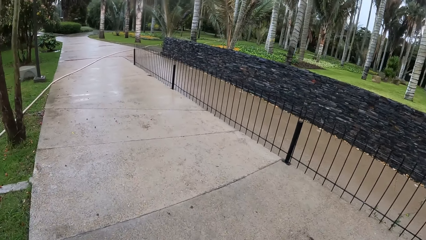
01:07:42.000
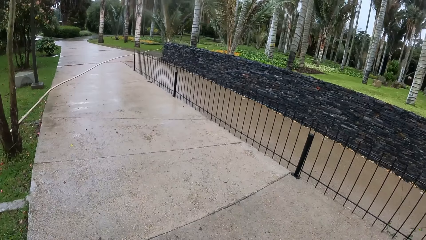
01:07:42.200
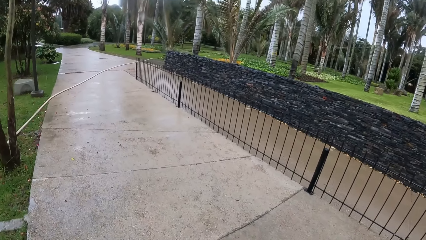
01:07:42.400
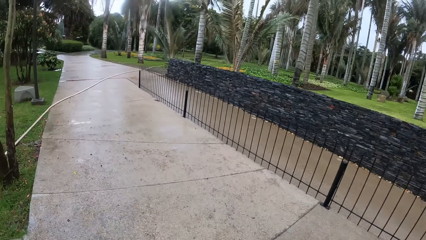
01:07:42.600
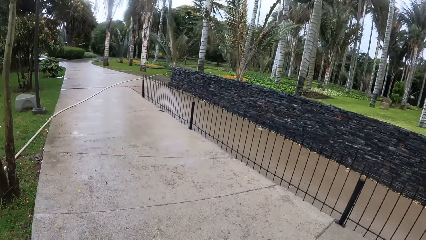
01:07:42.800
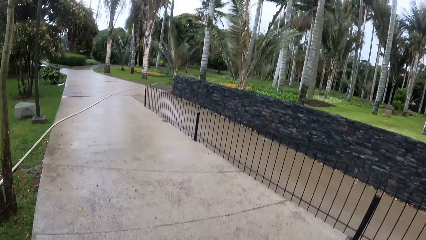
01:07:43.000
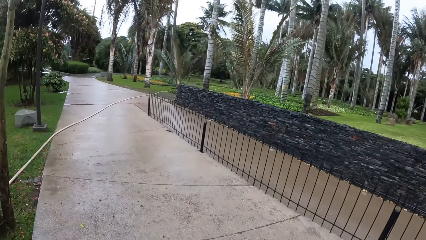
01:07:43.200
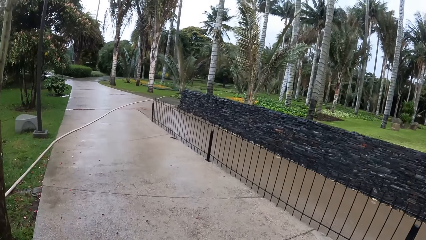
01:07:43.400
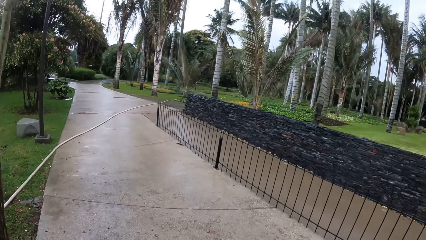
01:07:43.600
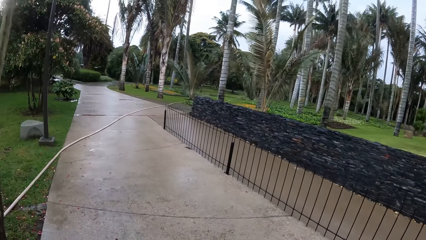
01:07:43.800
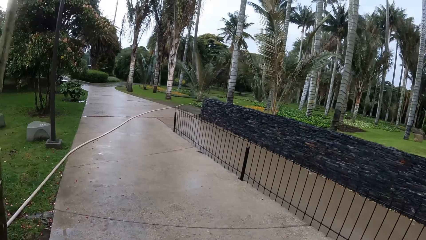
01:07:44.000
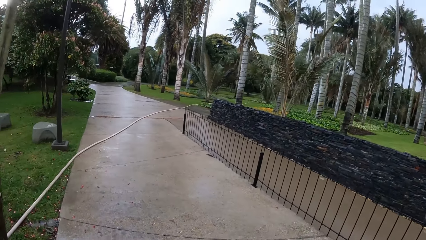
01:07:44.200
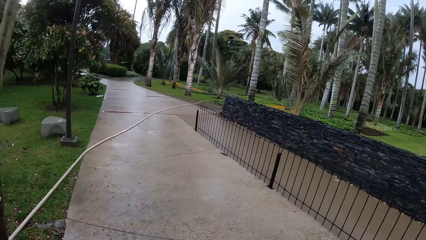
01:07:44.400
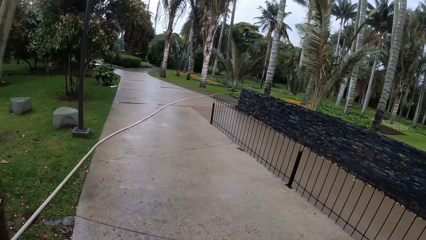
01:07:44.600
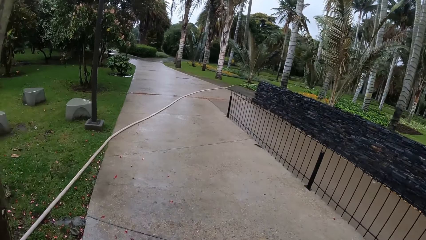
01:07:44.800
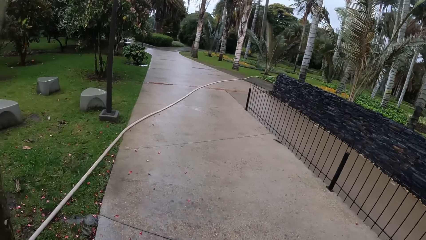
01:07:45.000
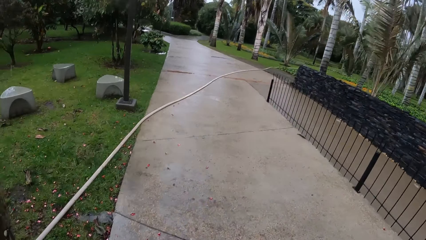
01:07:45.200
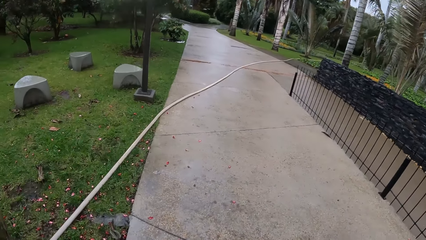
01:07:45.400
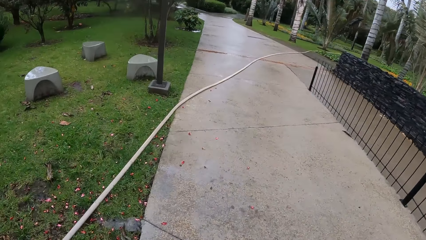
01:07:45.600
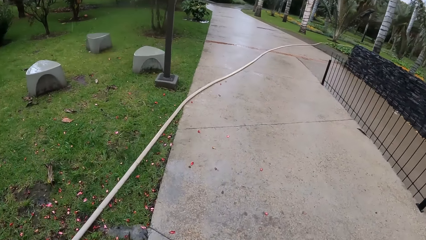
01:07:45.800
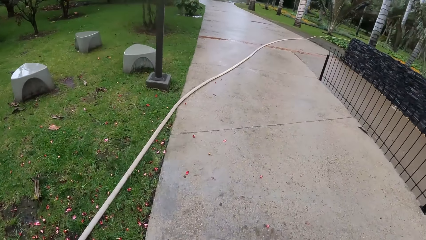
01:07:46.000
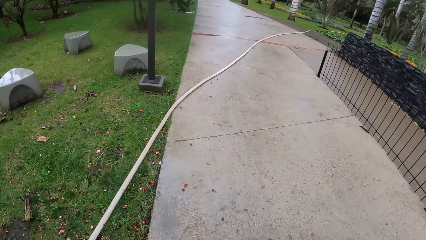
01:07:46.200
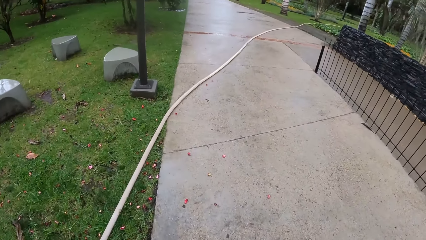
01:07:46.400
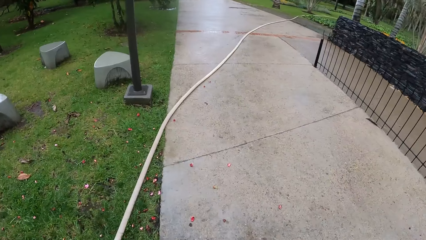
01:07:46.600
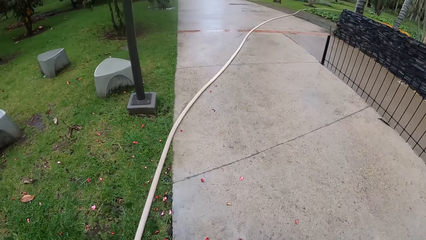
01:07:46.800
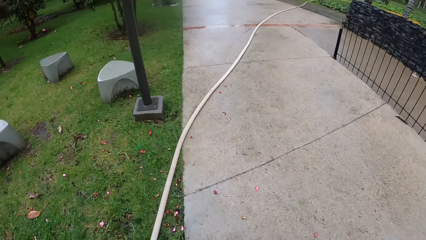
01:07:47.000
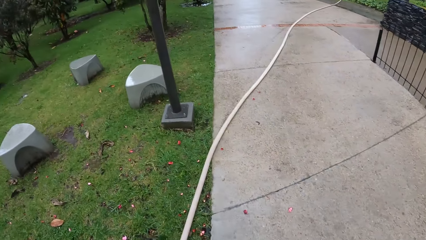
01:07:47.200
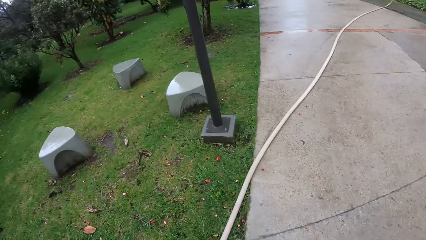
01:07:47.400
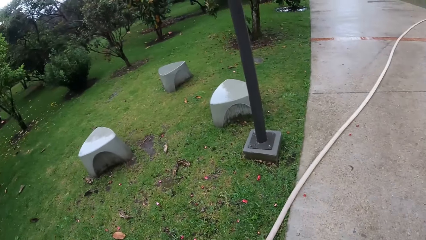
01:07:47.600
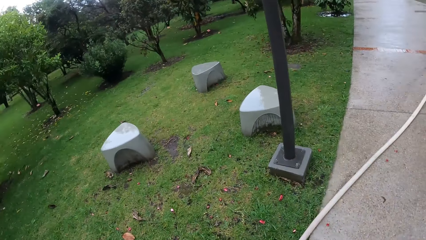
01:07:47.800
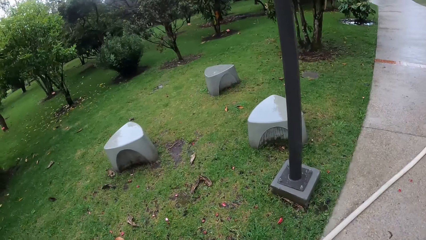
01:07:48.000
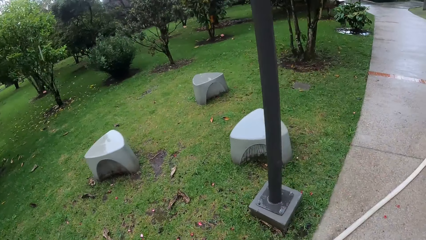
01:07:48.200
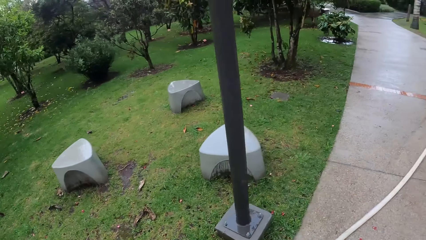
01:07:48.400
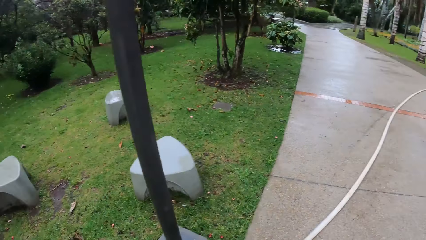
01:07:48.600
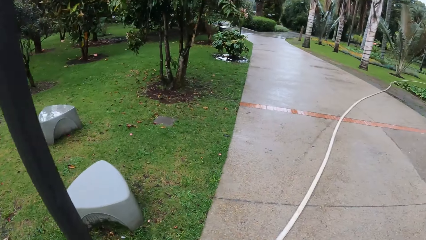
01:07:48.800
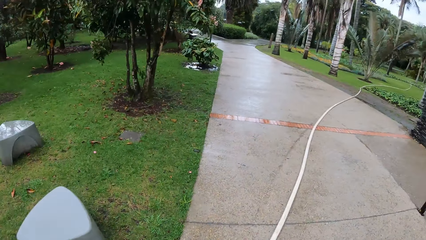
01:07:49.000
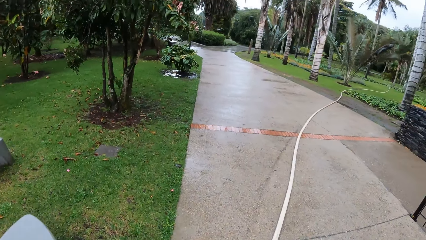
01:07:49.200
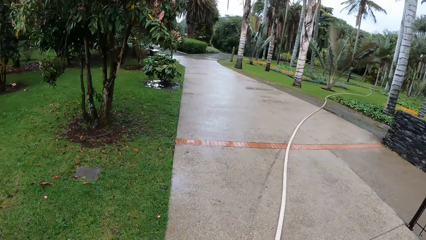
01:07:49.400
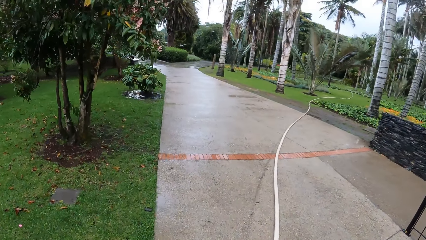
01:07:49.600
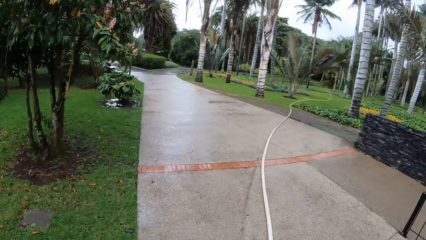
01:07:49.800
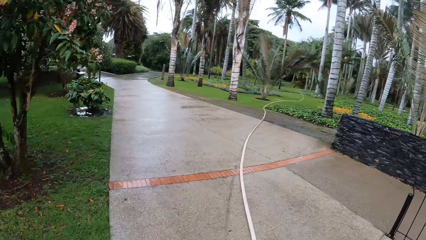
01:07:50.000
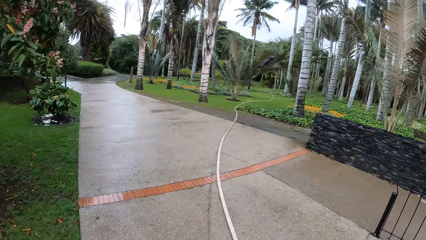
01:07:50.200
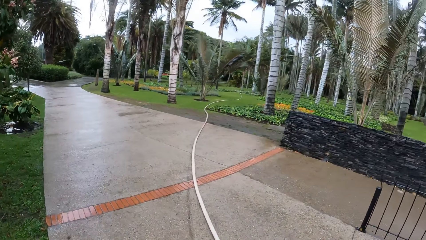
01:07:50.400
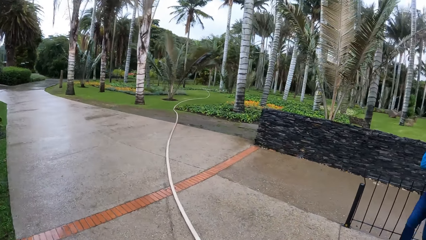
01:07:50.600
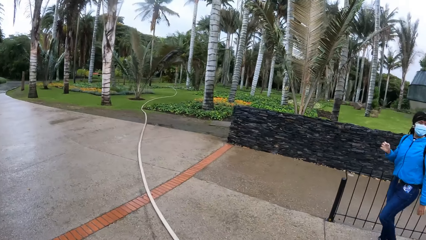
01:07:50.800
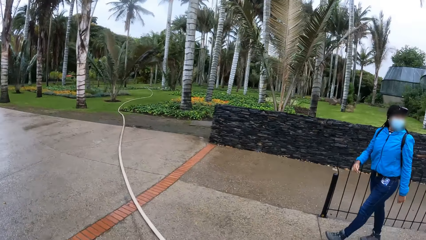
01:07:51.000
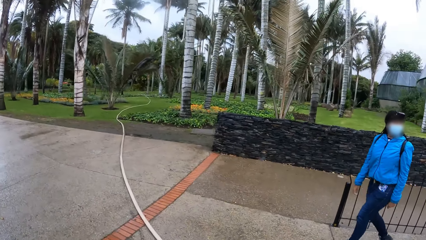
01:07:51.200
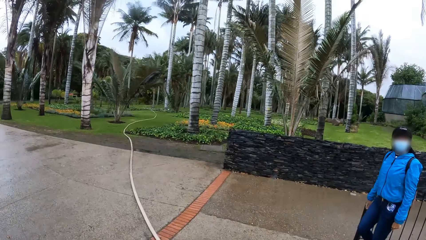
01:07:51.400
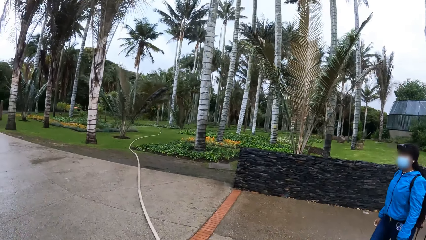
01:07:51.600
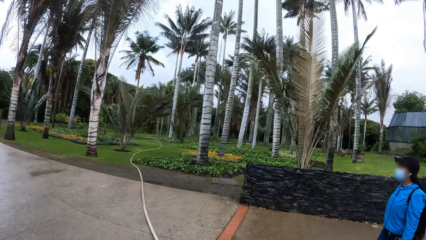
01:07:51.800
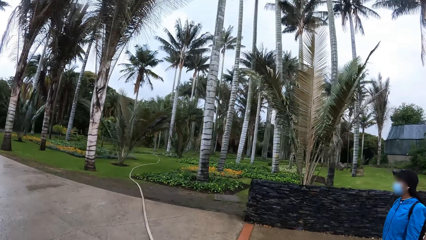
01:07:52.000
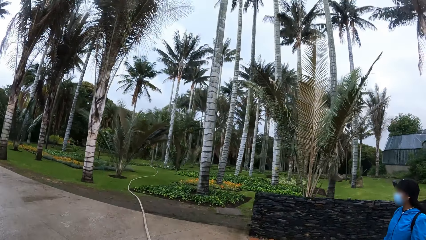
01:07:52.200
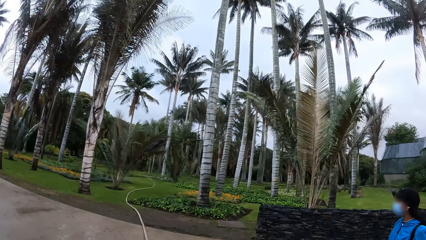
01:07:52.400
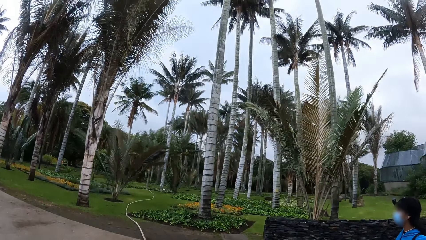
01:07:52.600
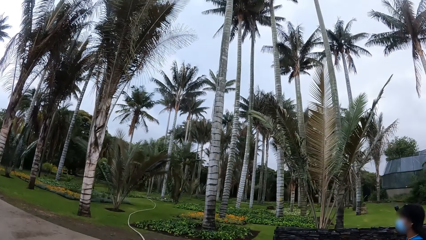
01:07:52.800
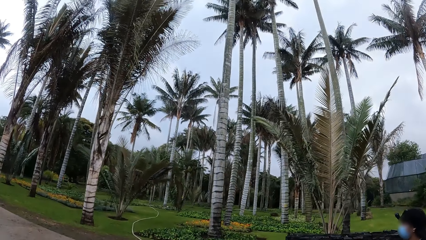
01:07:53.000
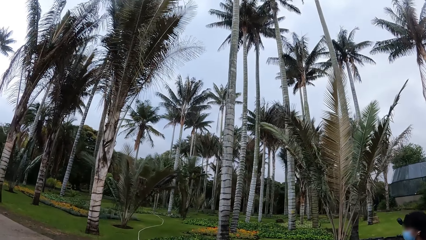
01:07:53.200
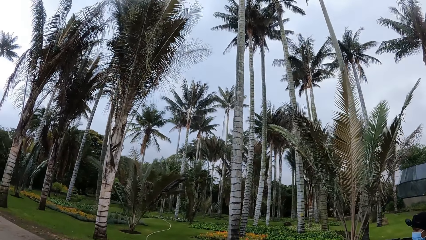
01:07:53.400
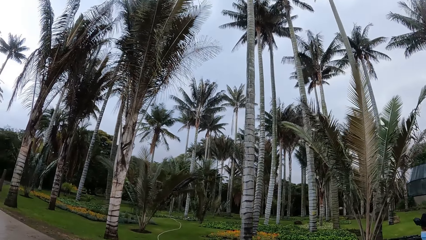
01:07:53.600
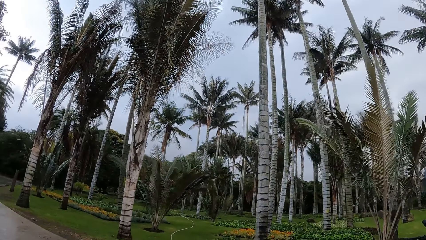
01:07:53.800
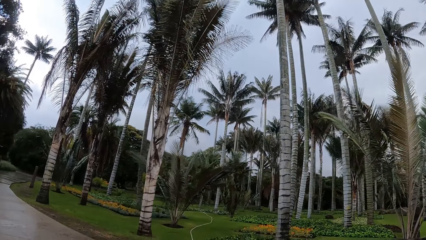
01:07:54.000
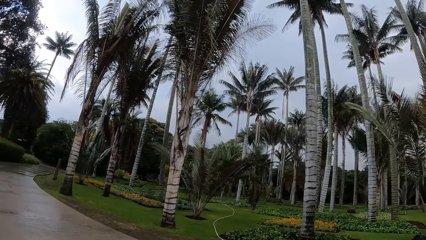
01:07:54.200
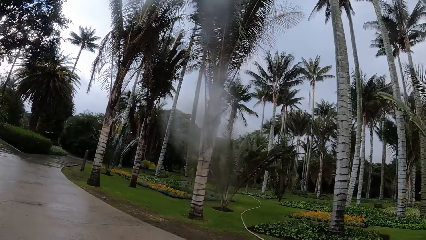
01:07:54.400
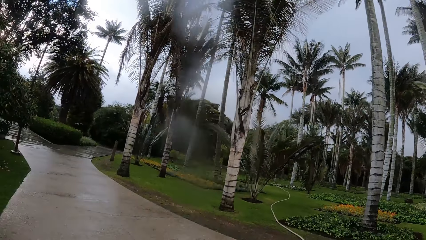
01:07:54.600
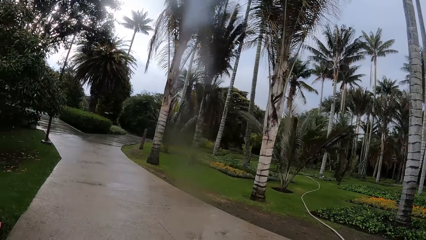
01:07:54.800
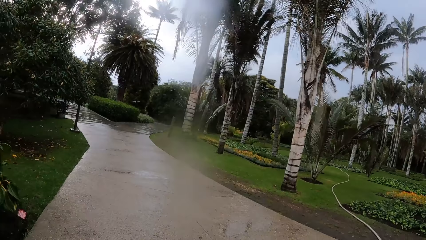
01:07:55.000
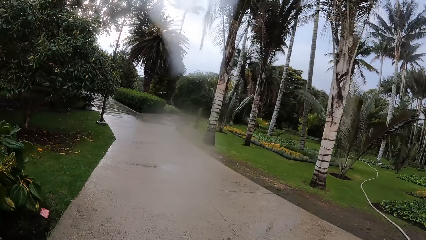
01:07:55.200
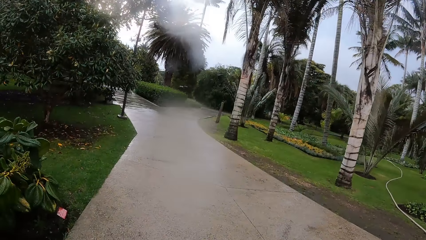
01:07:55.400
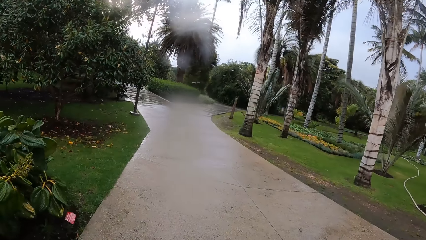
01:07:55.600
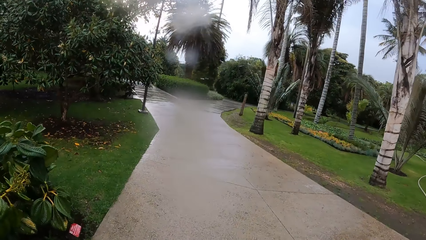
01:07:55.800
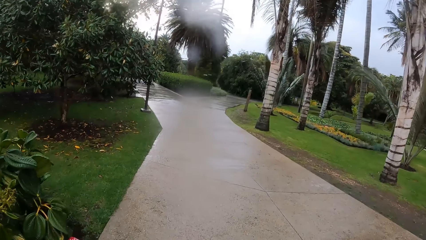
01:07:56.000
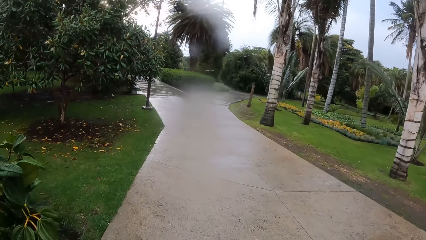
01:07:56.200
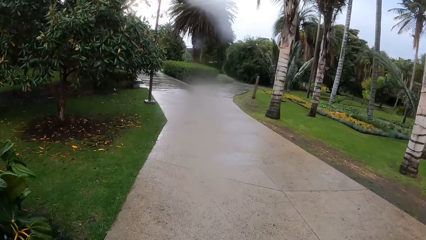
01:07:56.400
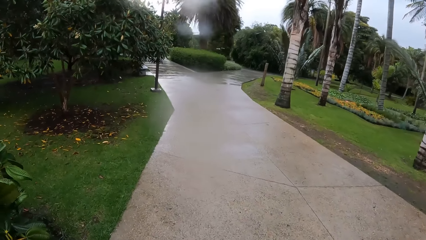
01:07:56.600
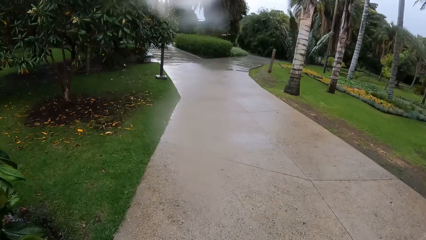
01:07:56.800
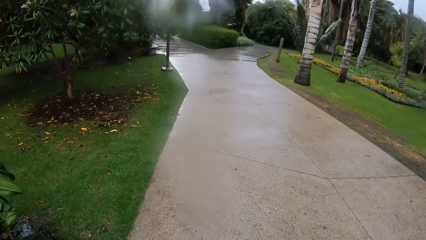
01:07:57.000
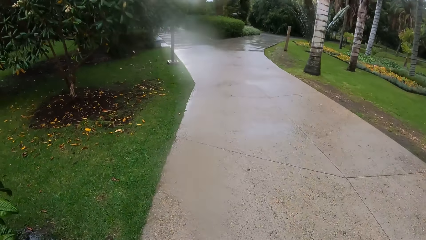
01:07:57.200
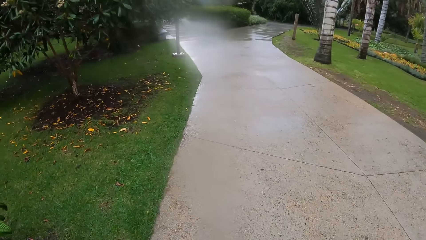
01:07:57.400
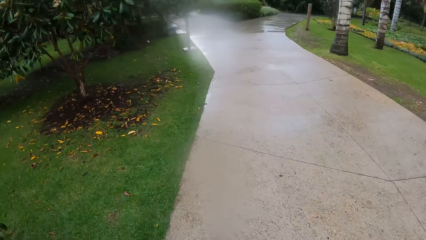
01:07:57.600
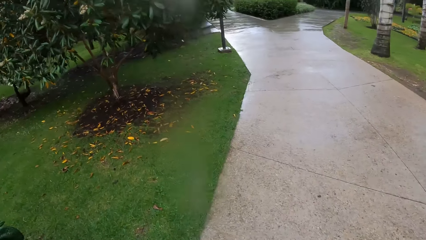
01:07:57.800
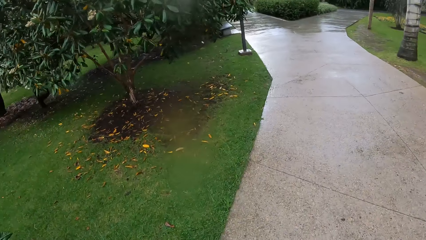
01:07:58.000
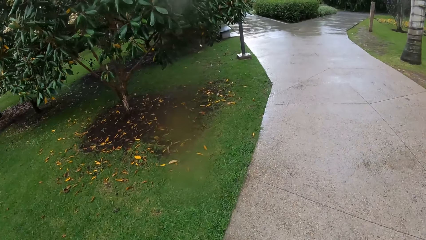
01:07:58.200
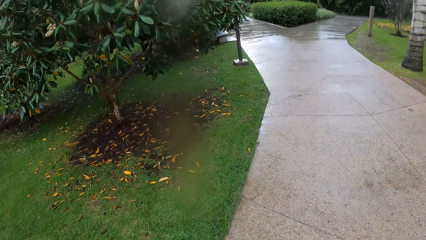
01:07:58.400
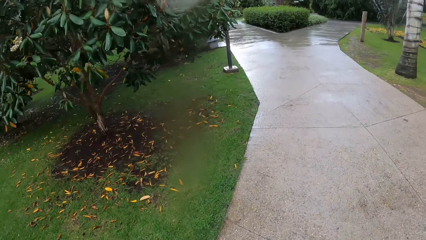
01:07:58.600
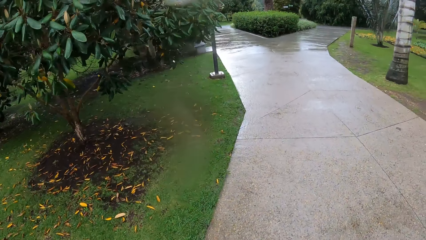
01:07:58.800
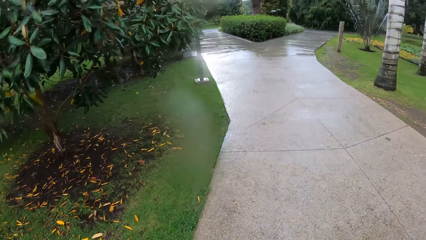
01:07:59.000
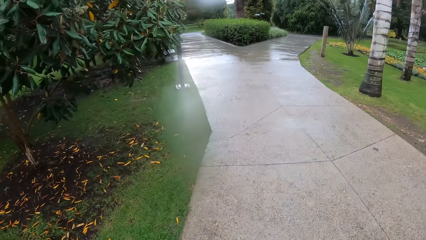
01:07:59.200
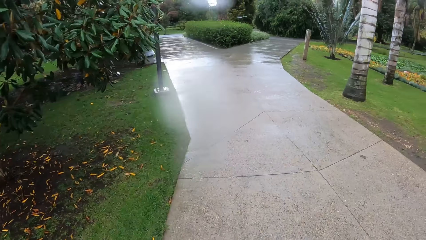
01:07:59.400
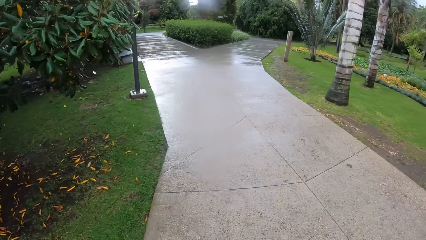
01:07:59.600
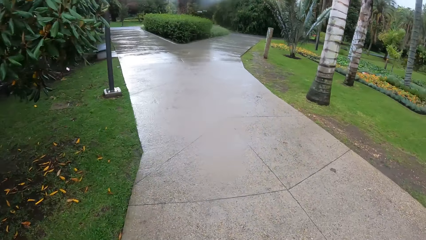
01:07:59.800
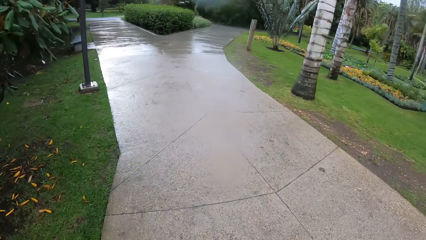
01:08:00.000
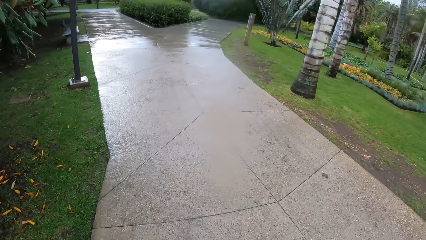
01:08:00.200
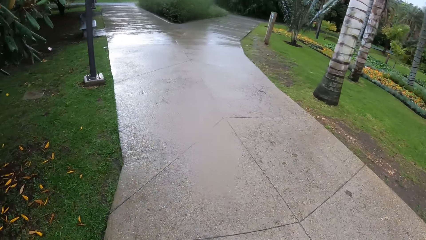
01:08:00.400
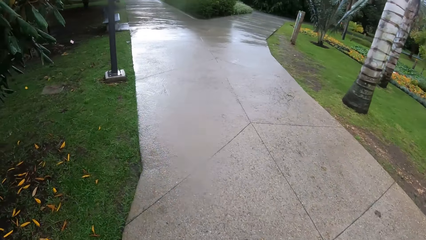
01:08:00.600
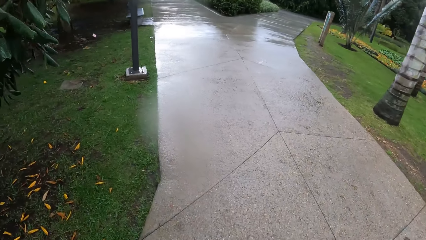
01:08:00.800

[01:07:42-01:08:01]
The camera wearer looks at the rocks. They look at the coconut tree.
